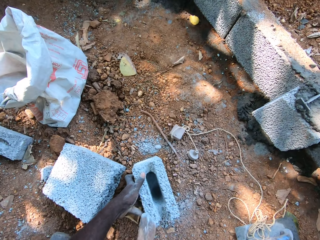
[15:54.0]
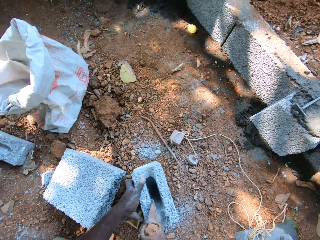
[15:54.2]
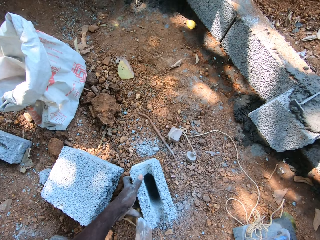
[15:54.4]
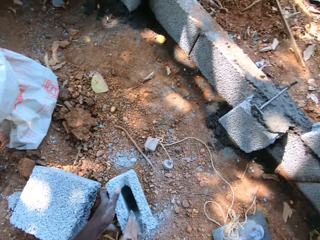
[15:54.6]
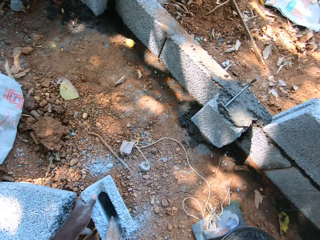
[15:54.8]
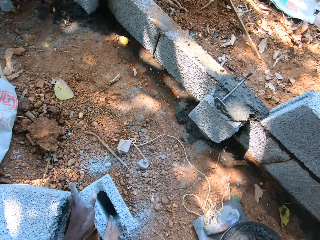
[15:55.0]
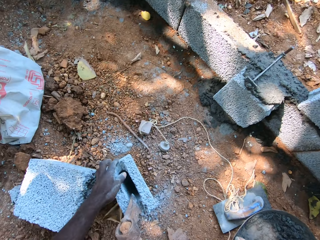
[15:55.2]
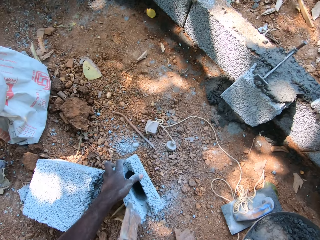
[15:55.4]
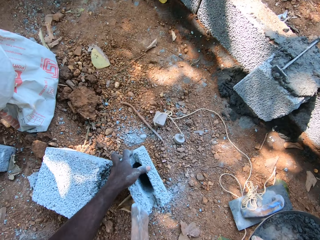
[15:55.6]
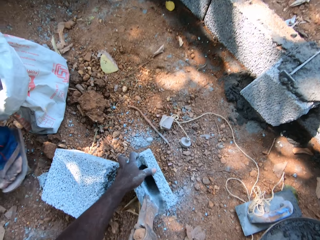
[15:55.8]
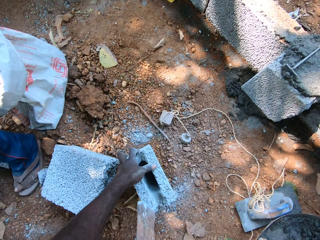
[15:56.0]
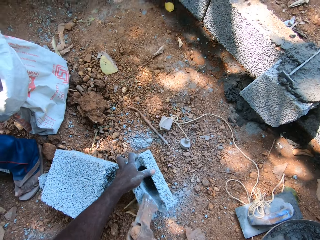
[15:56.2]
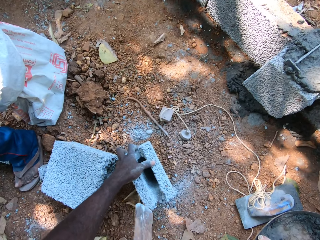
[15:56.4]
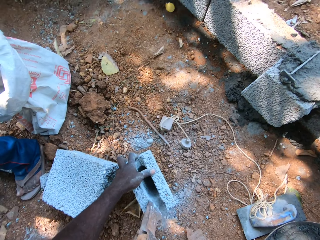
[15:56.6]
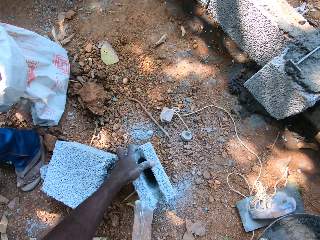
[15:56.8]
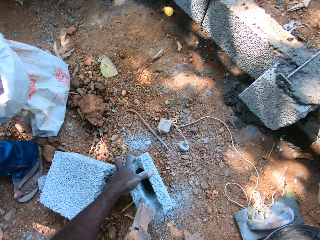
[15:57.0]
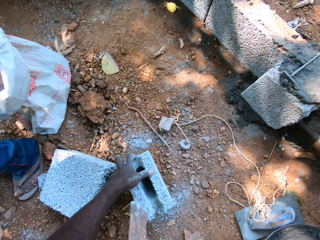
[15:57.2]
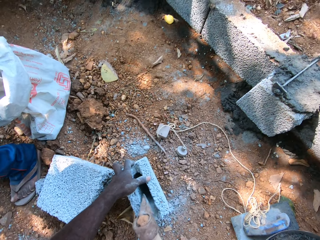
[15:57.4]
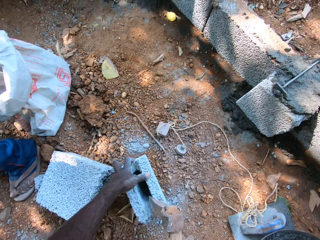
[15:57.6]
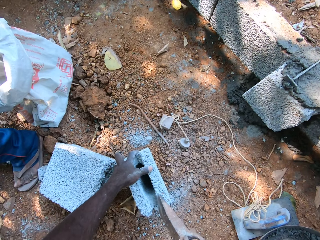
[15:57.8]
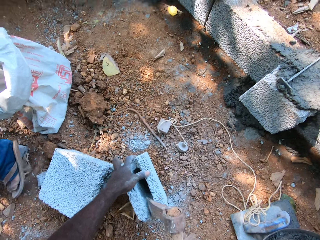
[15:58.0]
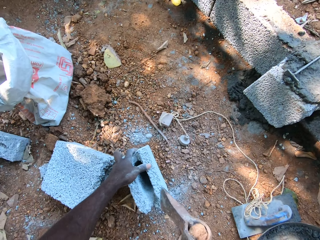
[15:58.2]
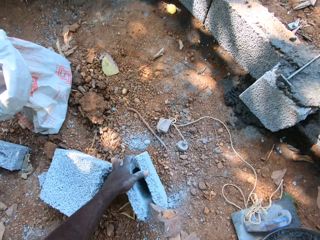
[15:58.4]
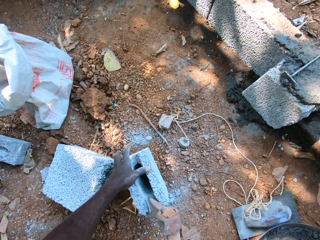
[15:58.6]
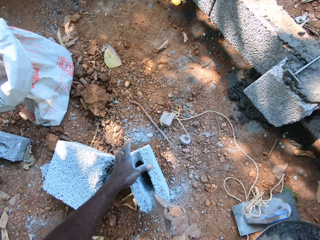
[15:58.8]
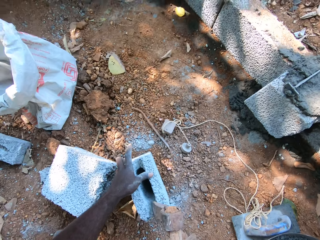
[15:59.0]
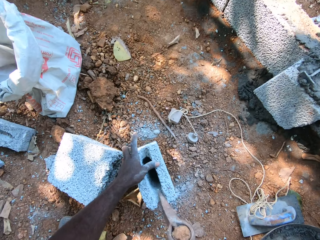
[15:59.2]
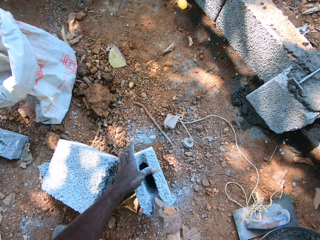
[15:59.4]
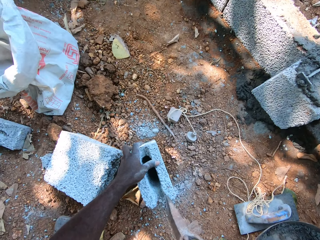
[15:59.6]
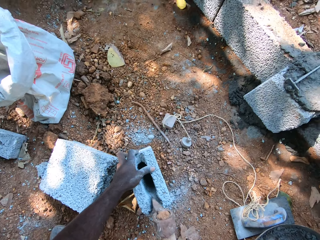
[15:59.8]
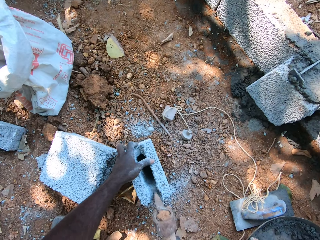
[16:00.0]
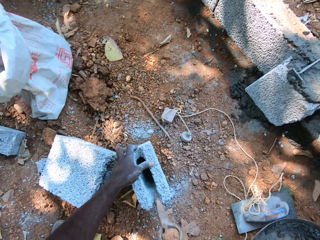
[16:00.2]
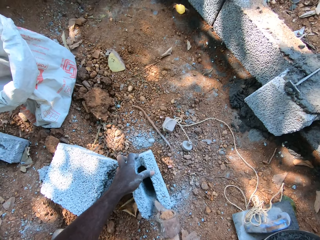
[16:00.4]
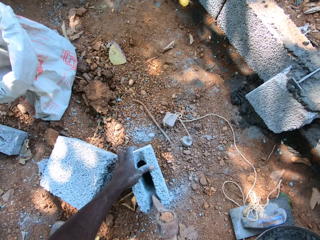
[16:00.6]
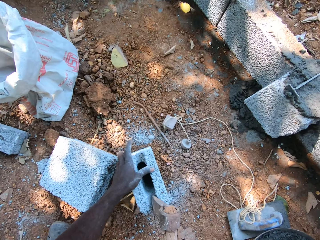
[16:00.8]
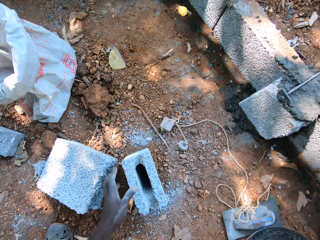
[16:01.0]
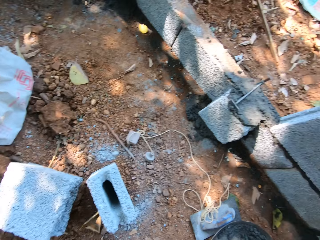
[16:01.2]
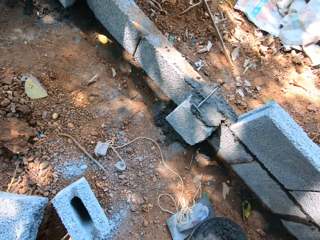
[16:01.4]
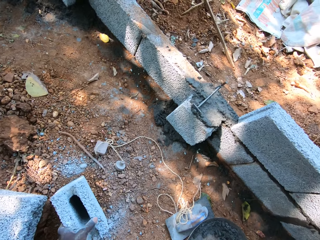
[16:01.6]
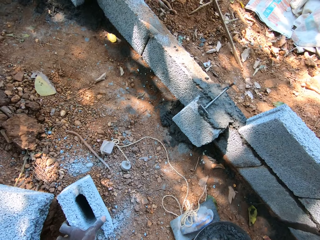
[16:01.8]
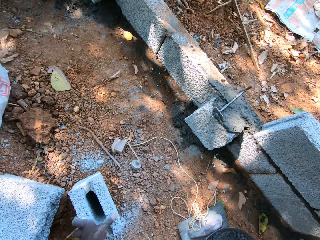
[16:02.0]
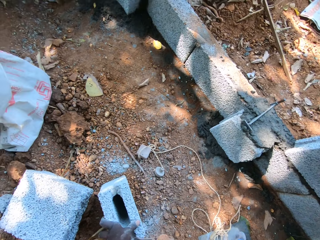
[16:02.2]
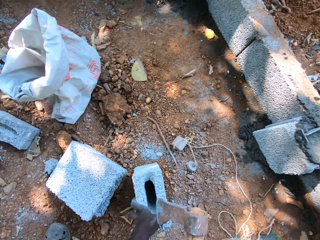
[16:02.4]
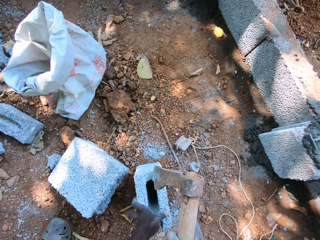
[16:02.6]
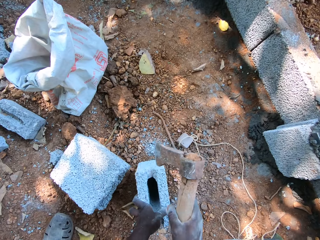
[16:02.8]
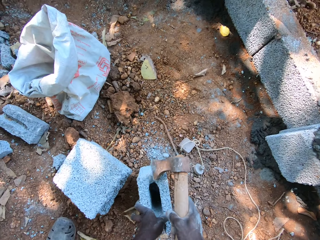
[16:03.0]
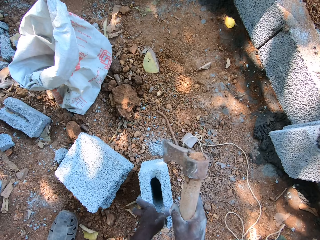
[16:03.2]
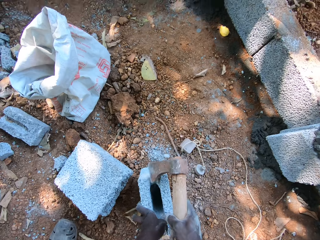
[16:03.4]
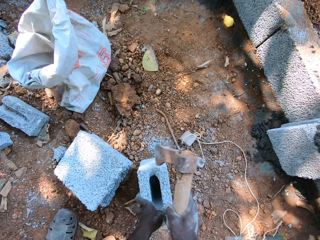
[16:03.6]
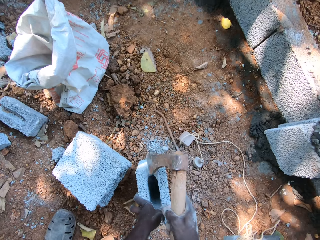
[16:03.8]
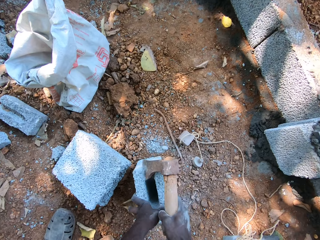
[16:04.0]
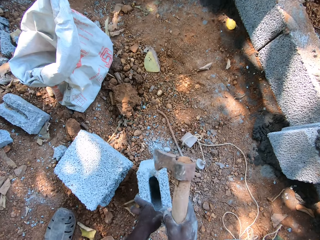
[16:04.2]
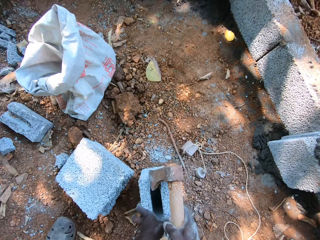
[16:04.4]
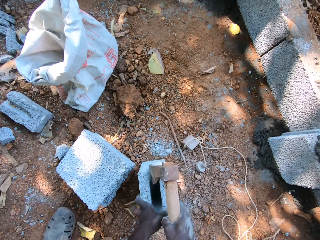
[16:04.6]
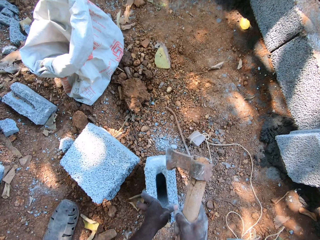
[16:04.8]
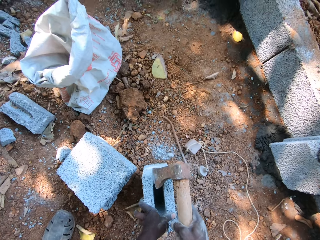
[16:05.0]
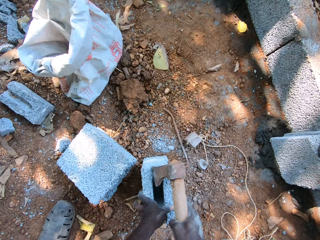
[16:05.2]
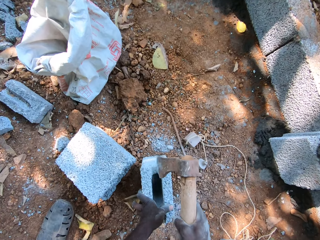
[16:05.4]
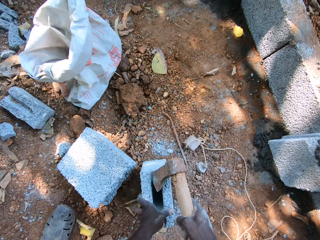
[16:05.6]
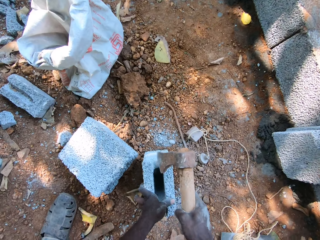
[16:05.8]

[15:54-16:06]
The man drops a block on the ground.

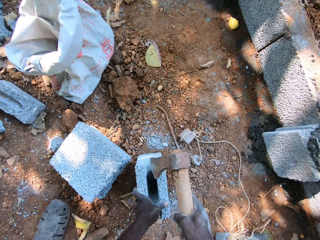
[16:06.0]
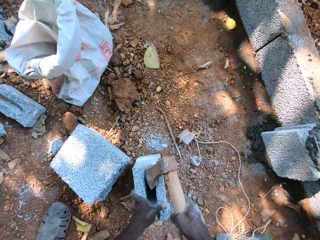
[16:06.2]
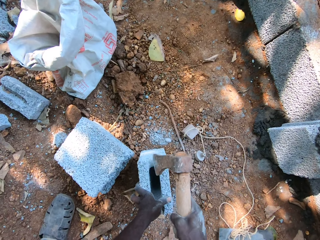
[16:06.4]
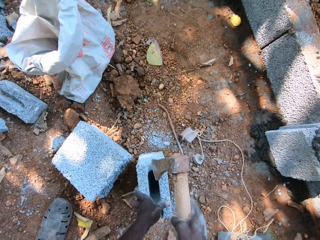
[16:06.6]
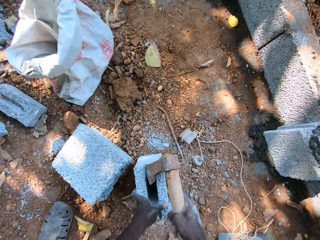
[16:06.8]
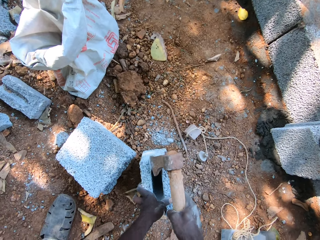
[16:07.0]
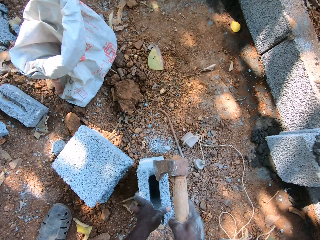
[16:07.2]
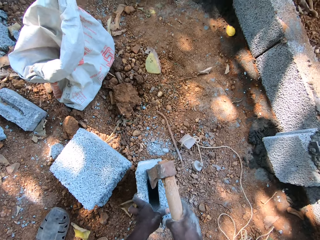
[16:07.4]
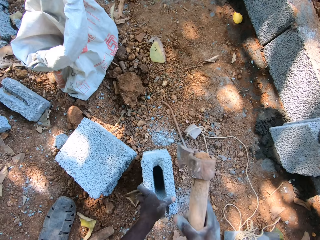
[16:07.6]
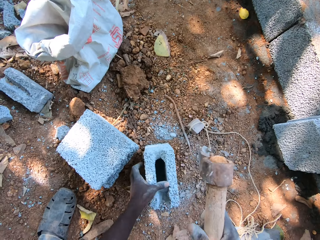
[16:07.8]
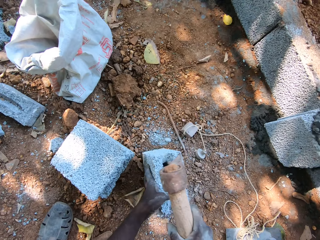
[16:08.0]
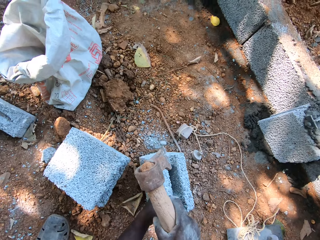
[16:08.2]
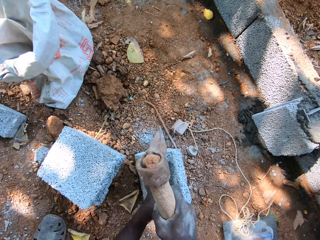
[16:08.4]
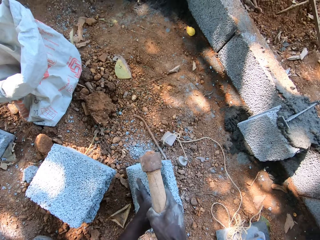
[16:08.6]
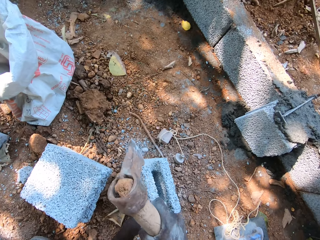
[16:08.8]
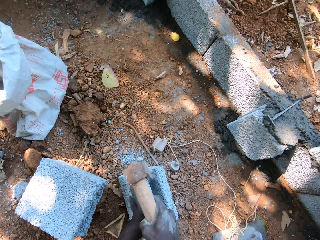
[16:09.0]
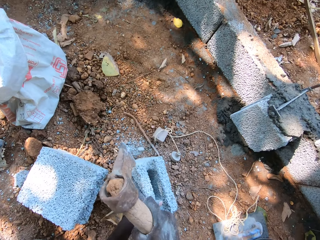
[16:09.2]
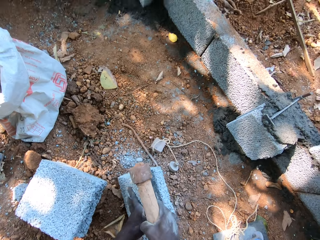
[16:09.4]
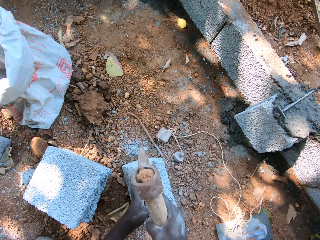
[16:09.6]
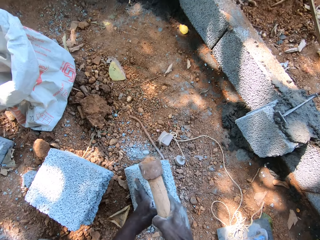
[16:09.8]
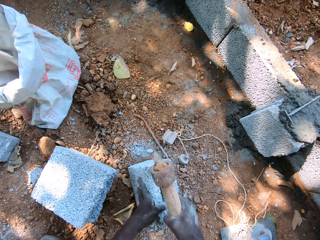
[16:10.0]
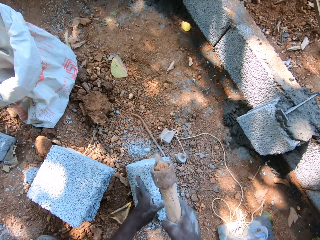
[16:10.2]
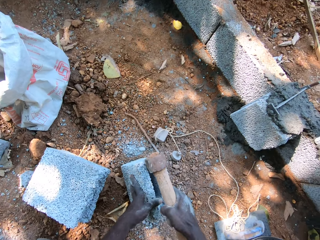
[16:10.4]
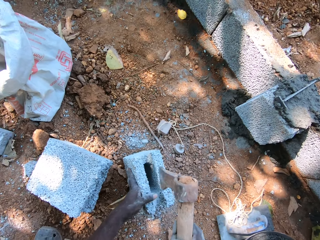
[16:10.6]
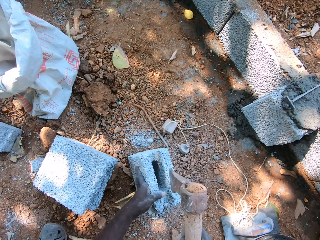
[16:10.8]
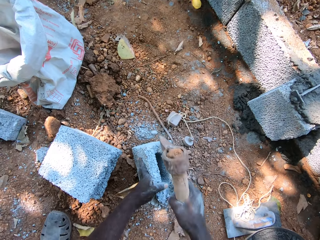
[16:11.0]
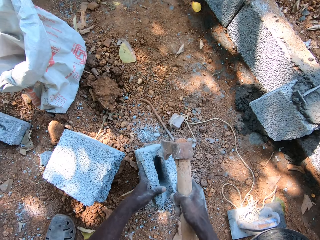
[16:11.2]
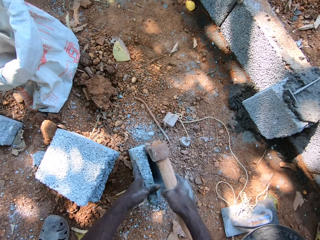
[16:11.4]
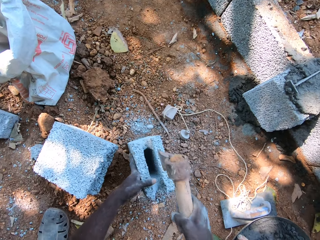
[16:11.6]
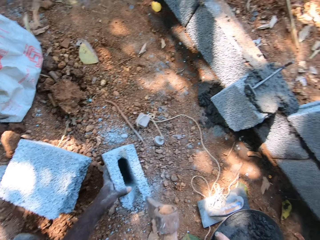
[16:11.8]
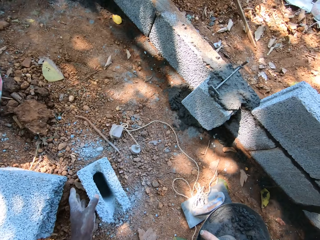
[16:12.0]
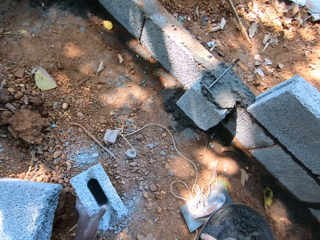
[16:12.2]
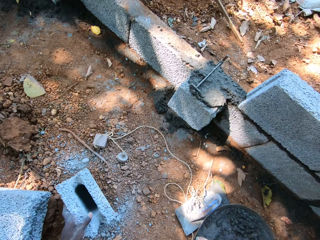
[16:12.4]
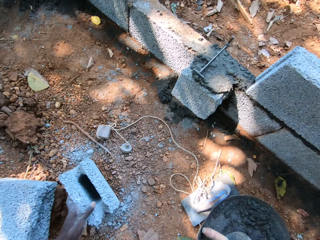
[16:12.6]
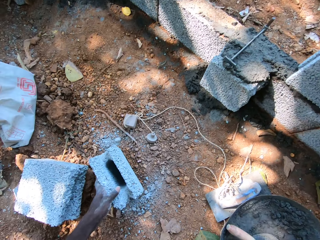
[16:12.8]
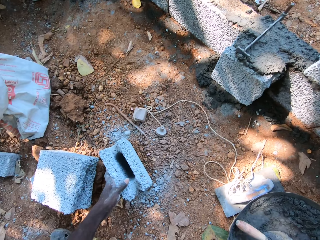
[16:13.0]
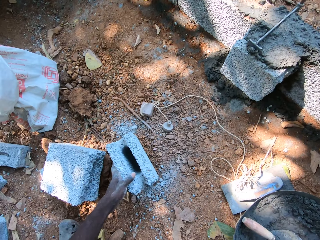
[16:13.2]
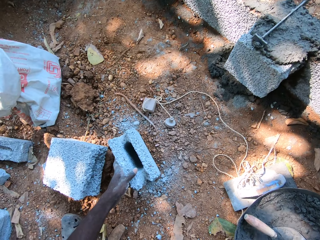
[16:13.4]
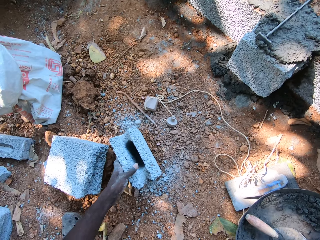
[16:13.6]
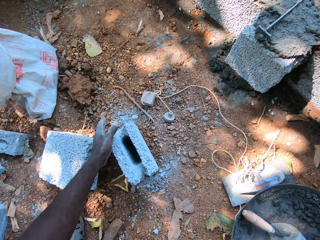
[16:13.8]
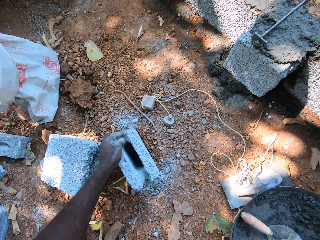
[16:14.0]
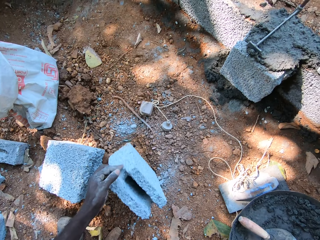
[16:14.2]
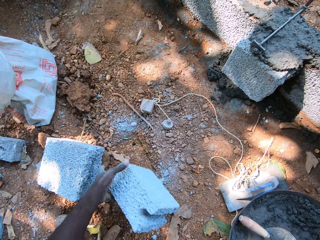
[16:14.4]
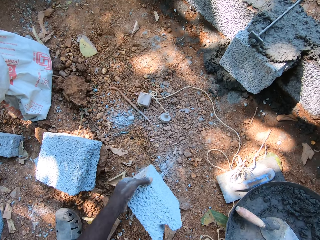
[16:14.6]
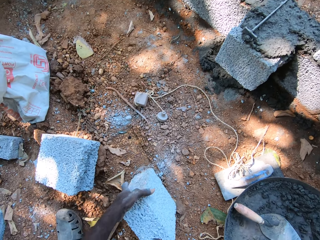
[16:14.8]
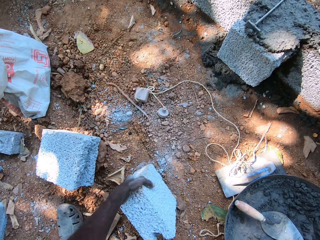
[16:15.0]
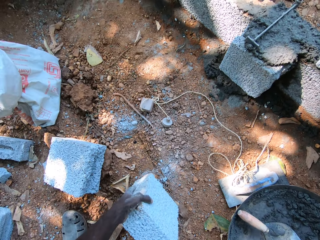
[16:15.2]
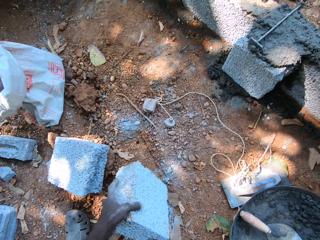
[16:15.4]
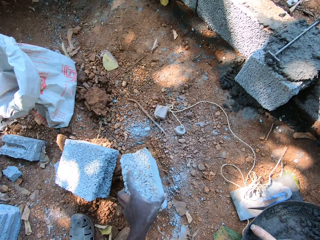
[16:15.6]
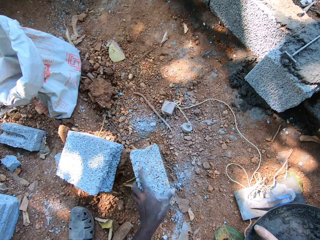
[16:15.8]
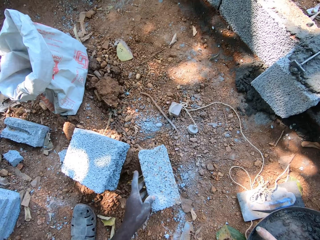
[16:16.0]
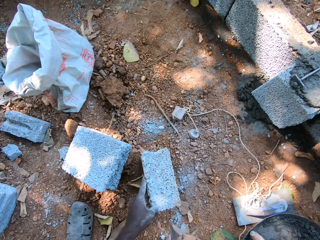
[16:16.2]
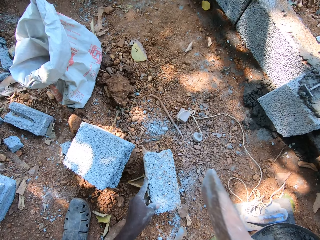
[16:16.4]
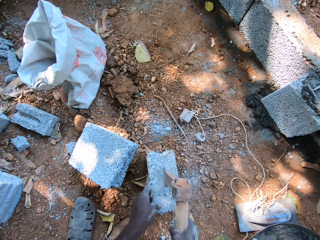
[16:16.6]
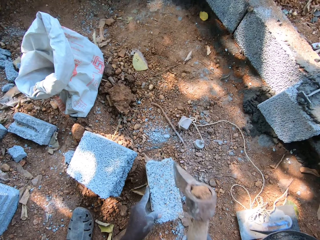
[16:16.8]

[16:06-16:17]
The camera wearer adjusts the block on the ground with his left hand. He turns the brick to the other side. He breaks the block on the ground with the axe in his right hand.
